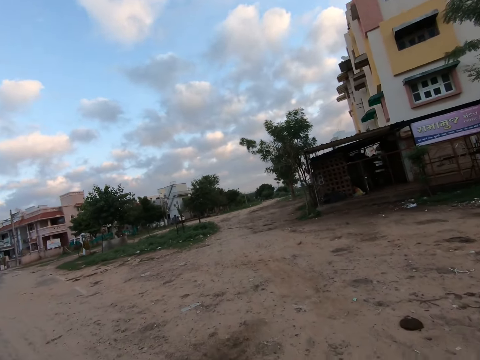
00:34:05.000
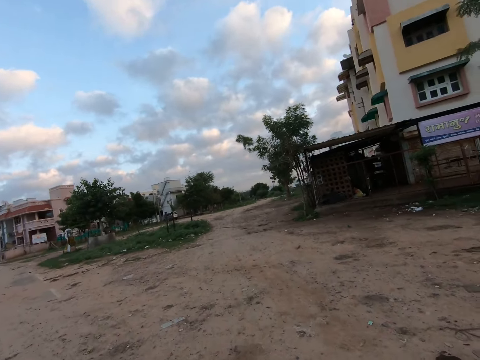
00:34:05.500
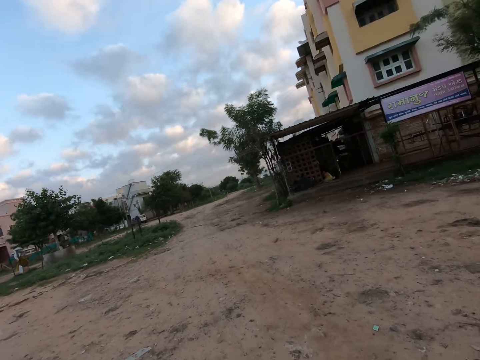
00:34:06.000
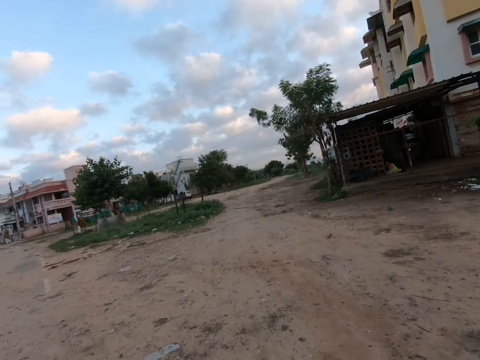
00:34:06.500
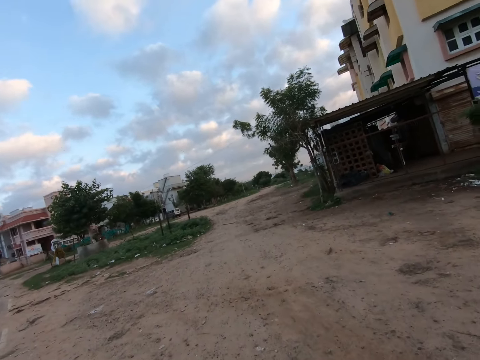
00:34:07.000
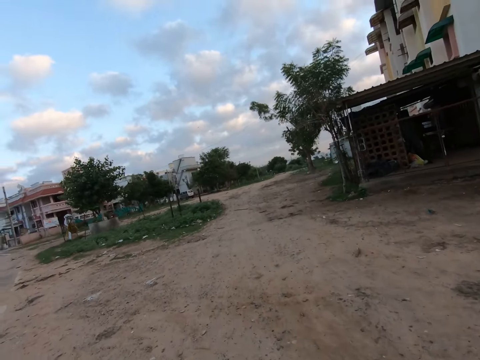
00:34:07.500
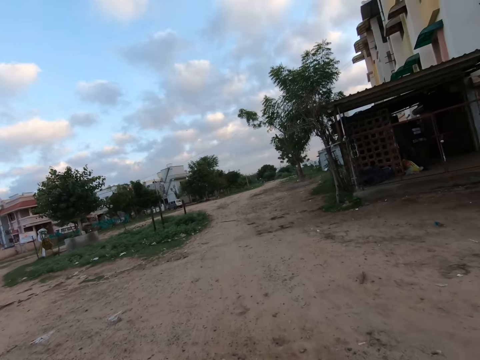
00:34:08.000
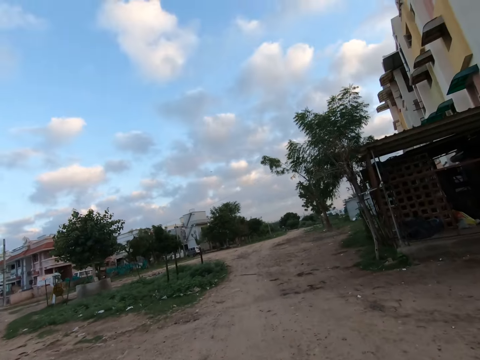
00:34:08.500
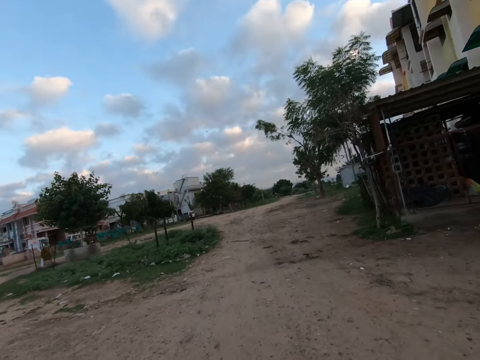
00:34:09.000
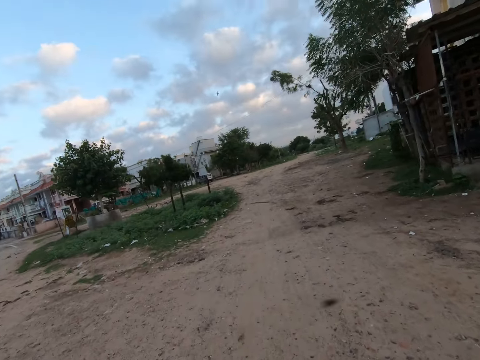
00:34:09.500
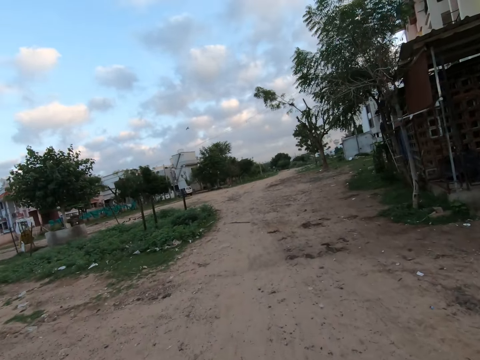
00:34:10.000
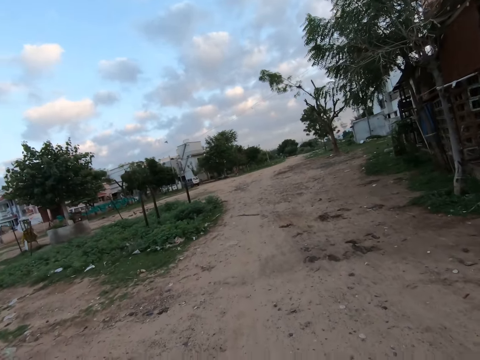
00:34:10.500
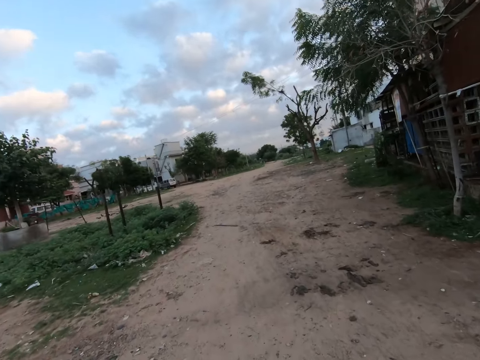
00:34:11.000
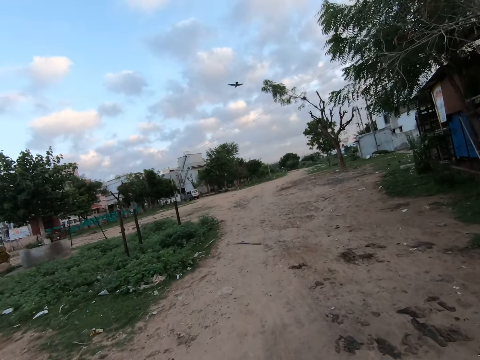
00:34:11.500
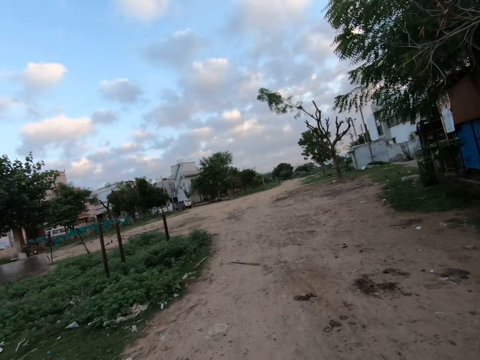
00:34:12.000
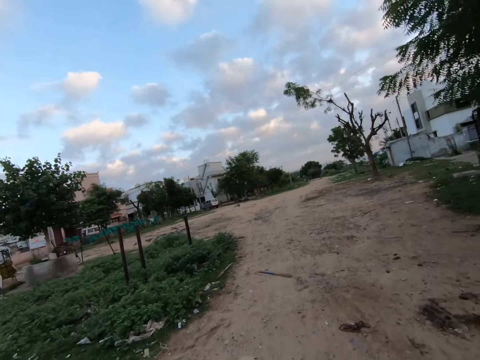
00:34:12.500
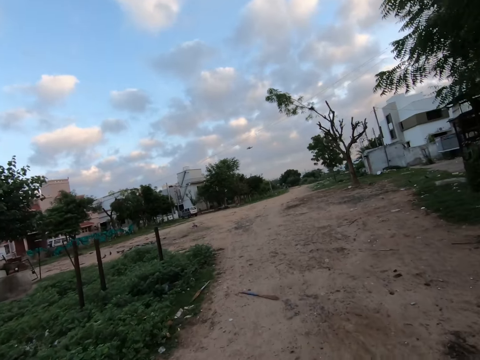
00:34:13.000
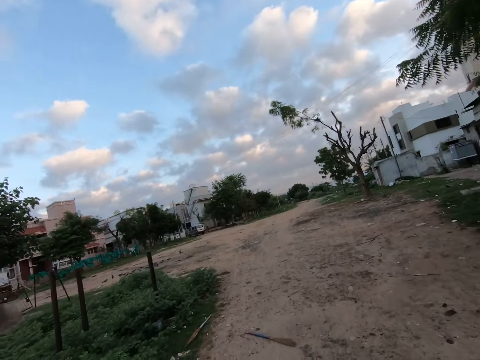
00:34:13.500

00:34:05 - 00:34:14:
The camera wearer walks towards a road. They walk on the road.

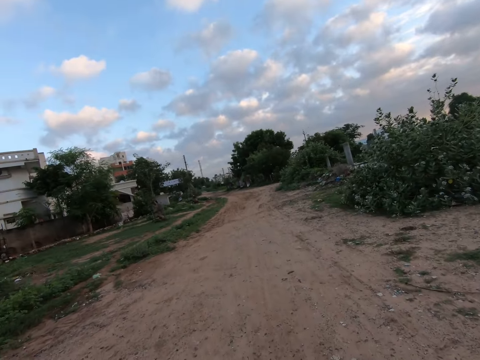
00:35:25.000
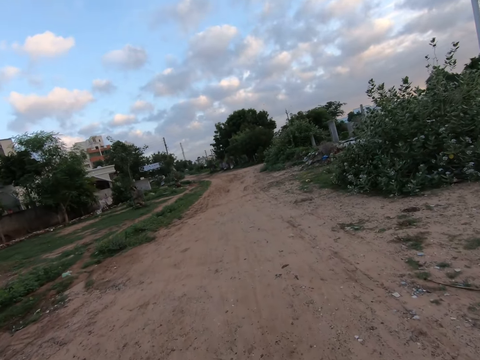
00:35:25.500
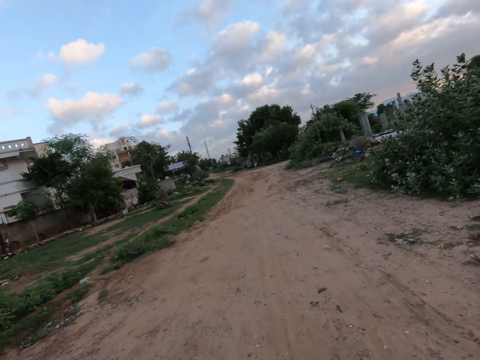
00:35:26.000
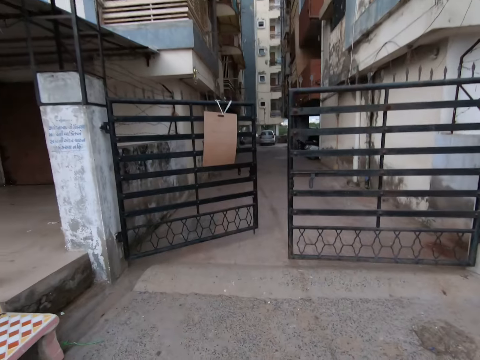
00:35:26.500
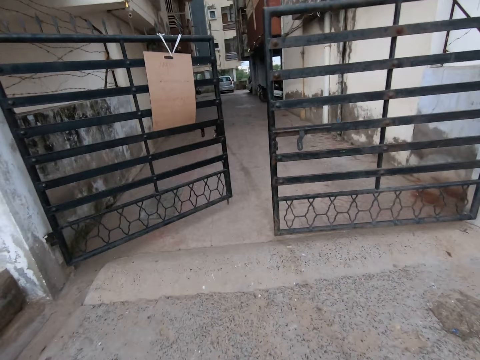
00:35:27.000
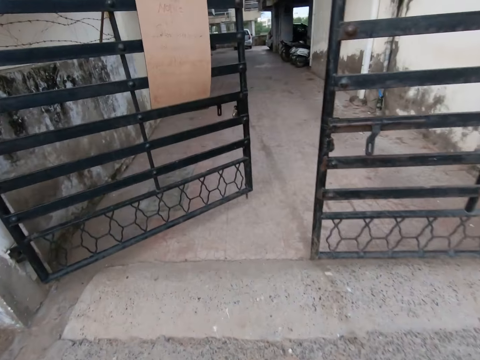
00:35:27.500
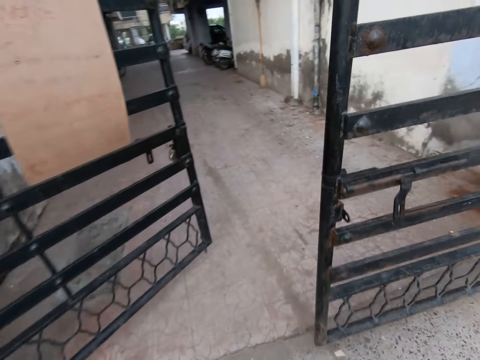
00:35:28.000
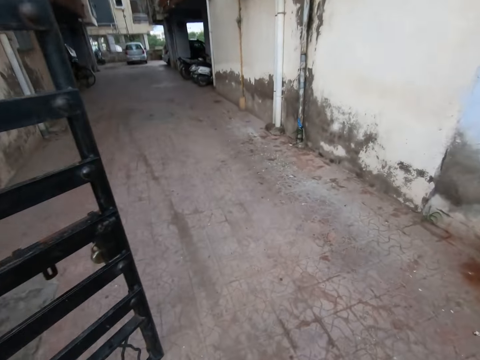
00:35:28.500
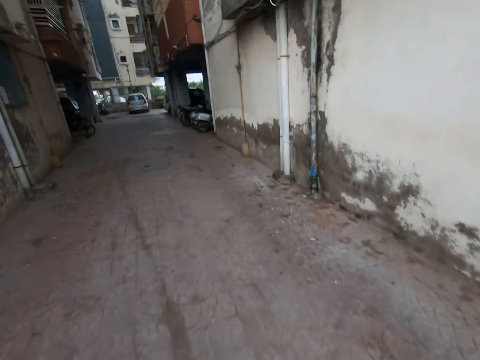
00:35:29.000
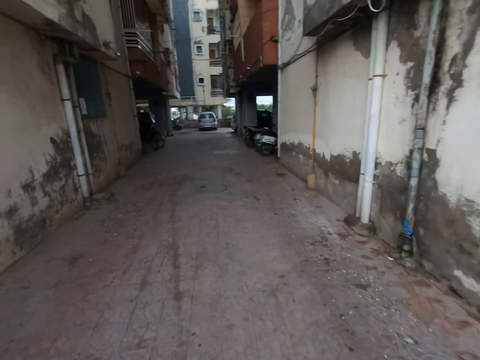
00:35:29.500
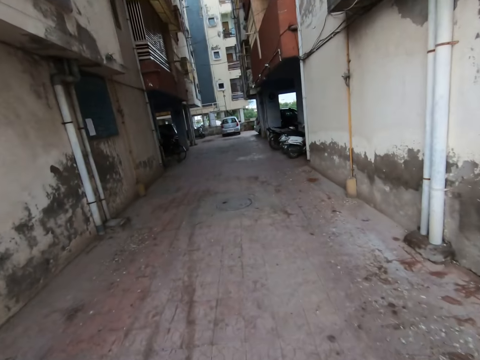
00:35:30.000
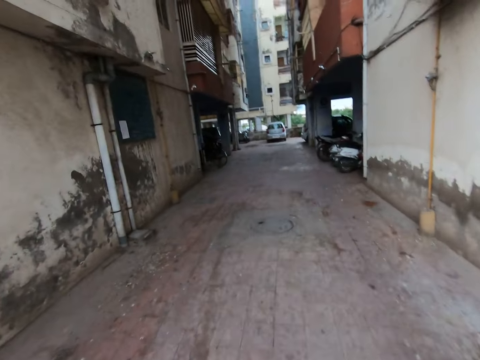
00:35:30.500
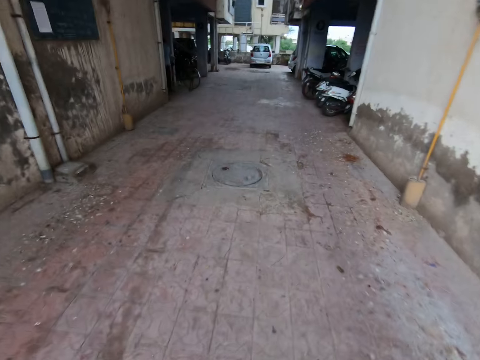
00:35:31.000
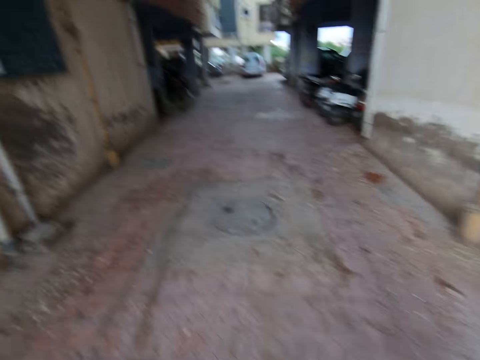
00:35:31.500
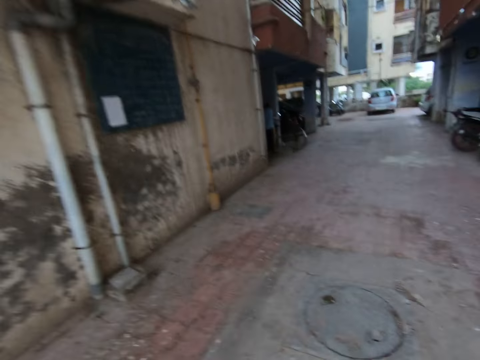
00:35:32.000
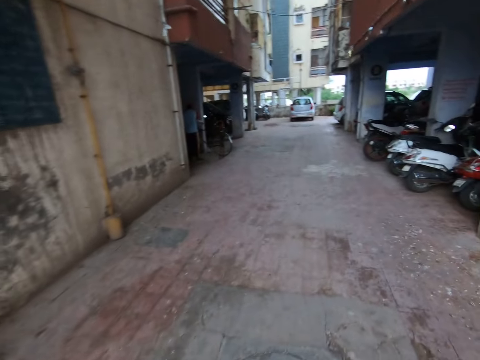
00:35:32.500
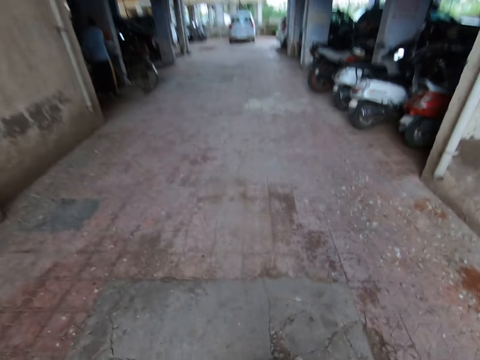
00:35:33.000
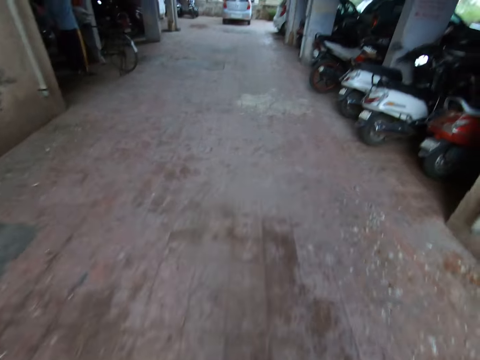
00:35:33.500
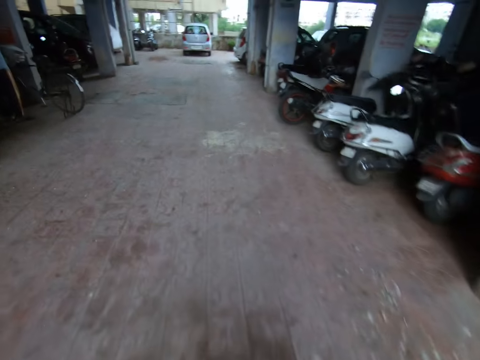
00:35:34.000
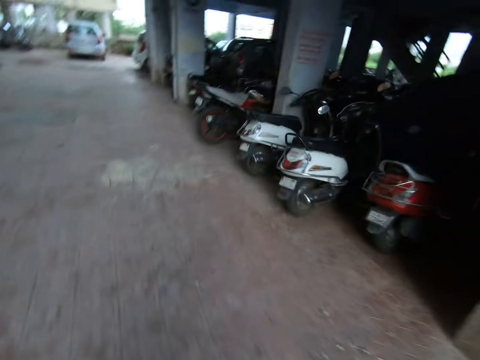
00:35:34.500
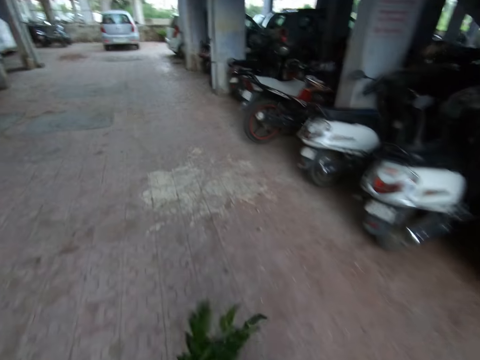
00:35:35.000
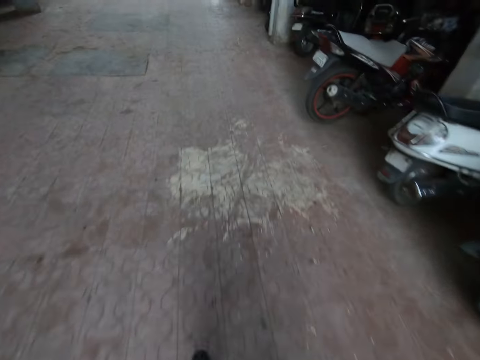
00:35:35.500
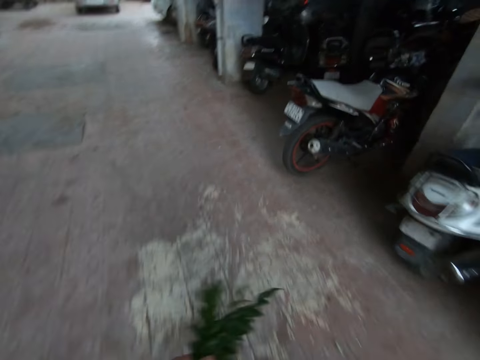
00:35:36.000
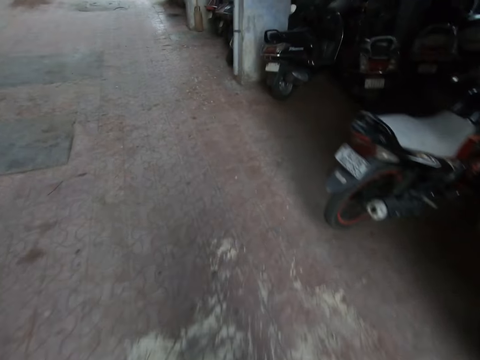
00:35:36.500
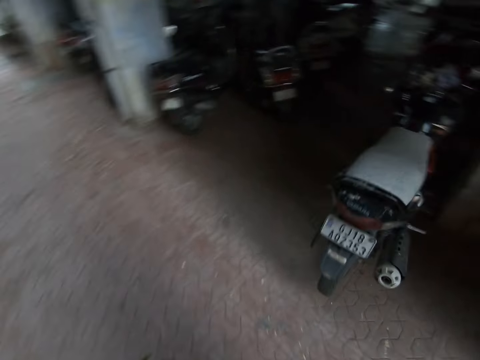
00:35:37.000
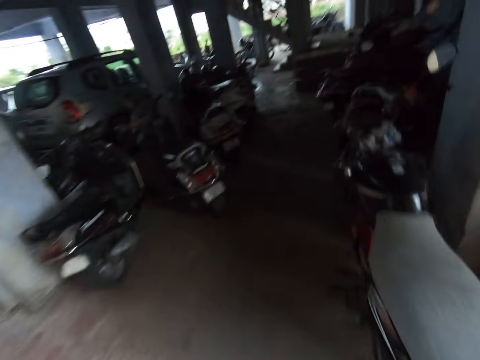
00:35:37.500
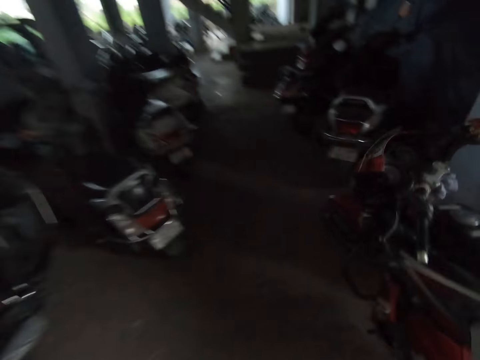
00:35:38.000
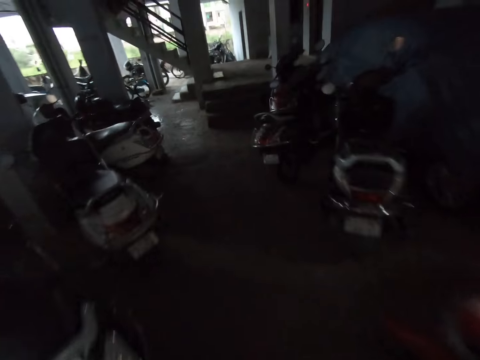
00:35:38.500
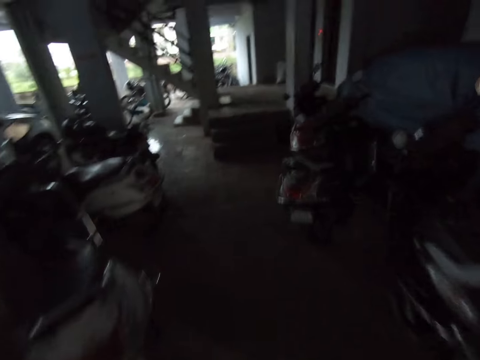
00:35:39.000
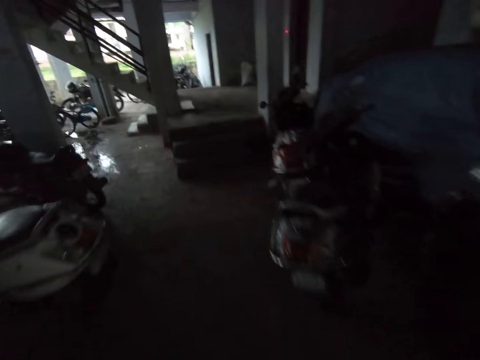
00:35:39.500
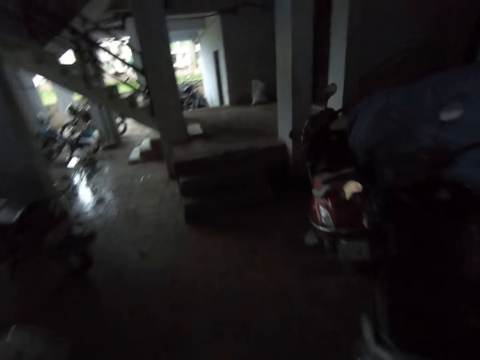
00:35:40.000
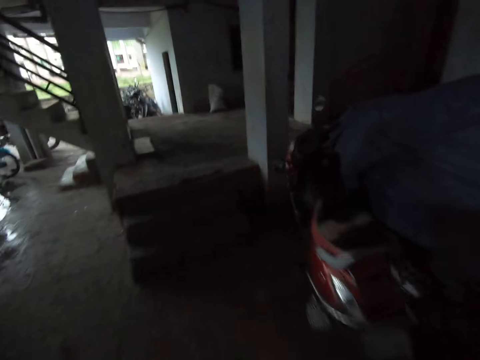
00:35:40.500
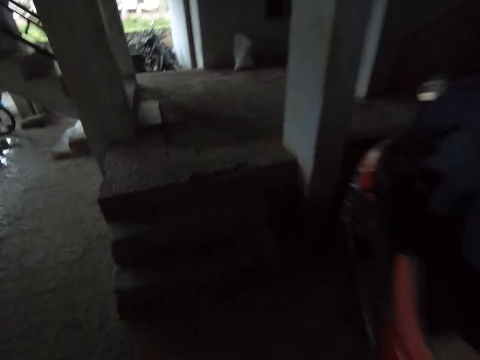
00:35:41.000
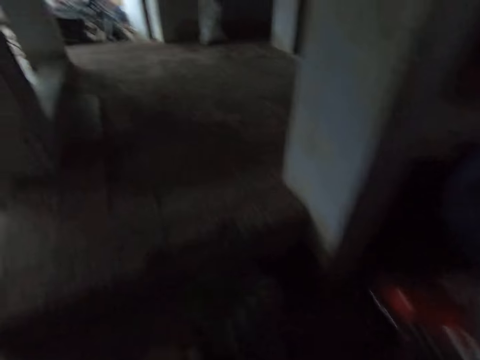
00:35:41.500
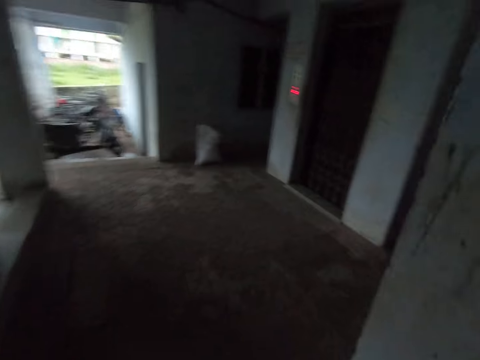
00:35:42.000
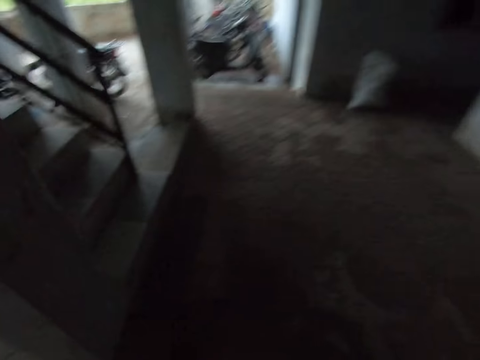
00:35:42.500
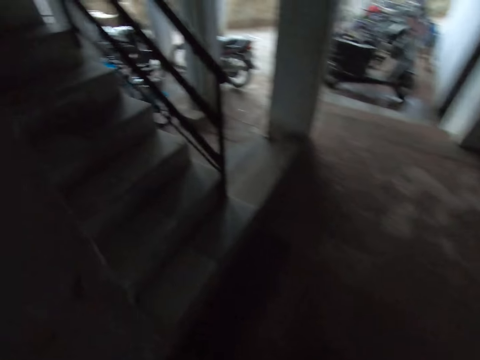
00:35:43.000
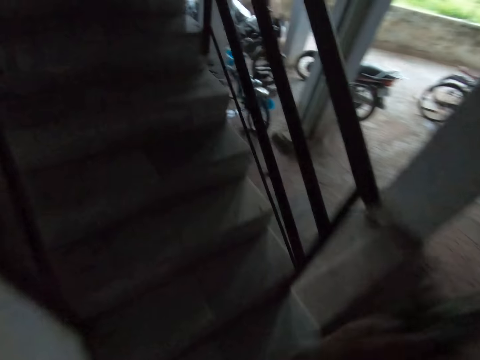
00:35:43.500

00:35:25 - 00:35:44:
The camera wearer walks towards an iron gate. They walk through the iron gate into a building. They walk into the building. They walk towards a flight of stairs in the building. They climb up the flight of stairs in the building. They walk towards a stairway in the building.
